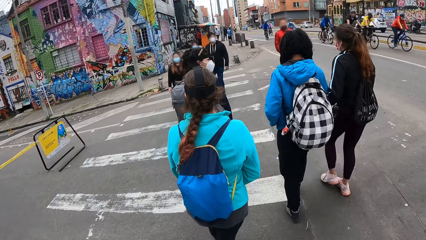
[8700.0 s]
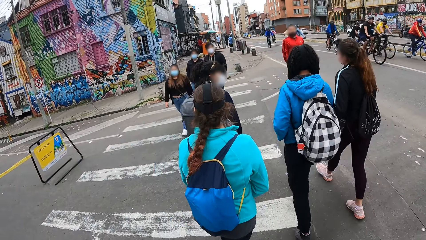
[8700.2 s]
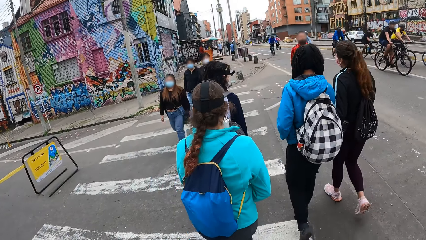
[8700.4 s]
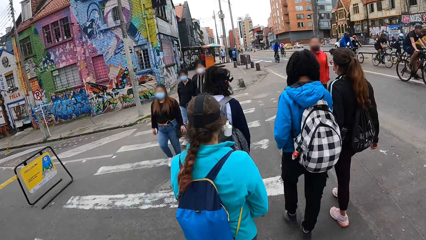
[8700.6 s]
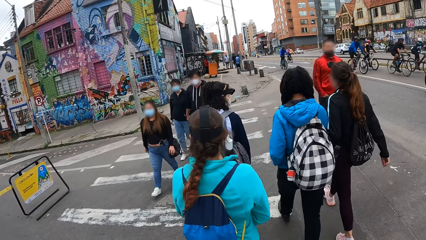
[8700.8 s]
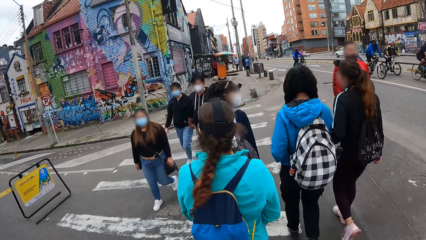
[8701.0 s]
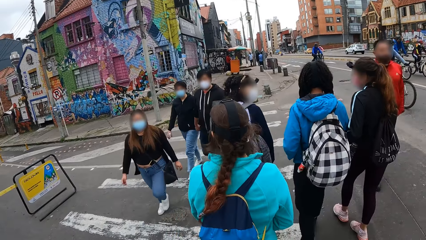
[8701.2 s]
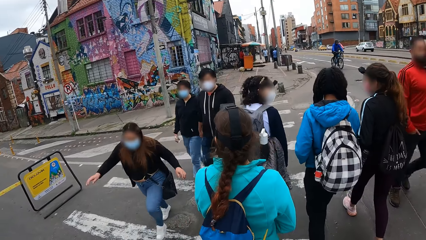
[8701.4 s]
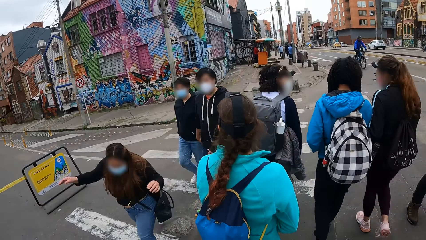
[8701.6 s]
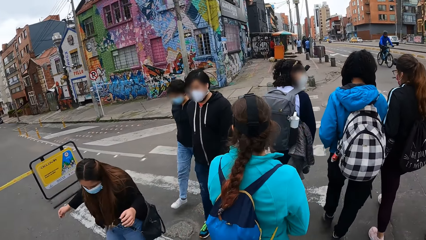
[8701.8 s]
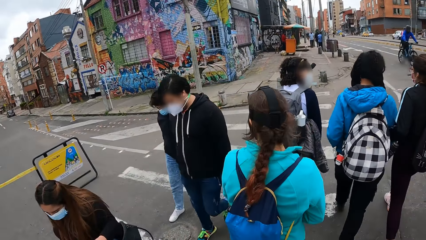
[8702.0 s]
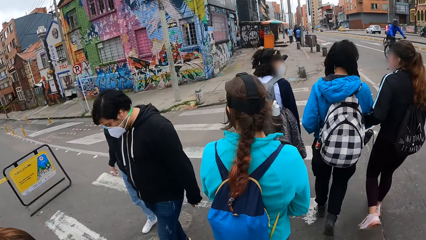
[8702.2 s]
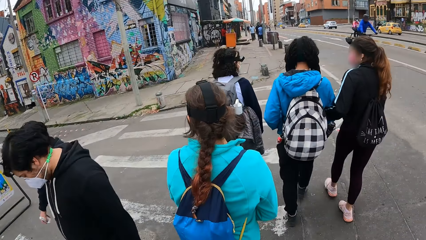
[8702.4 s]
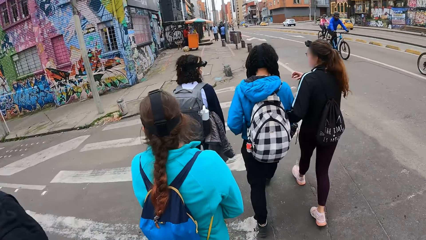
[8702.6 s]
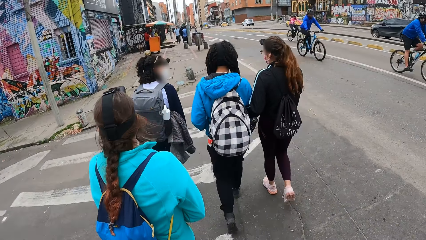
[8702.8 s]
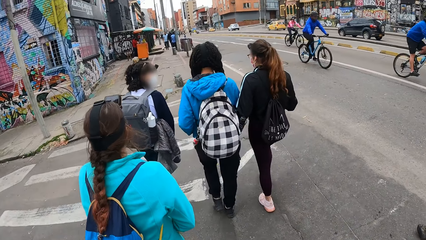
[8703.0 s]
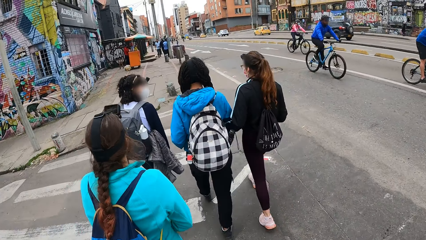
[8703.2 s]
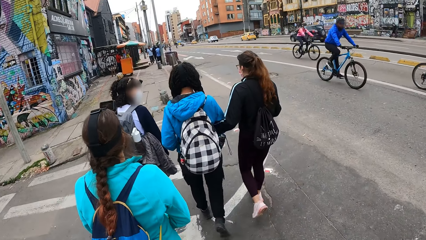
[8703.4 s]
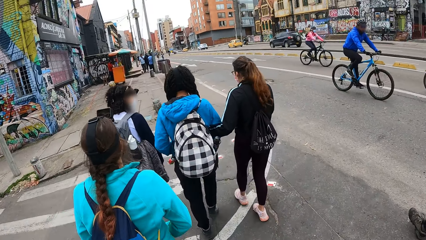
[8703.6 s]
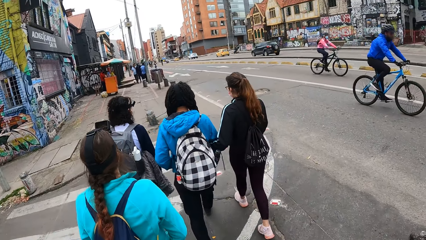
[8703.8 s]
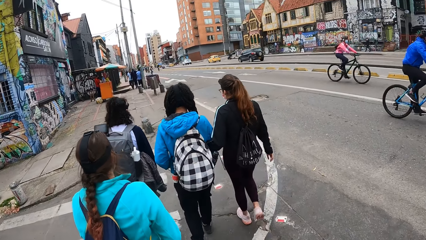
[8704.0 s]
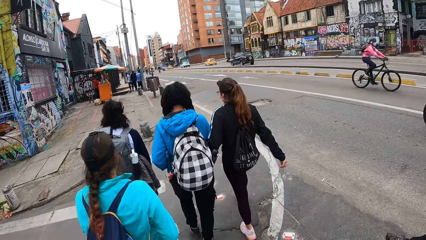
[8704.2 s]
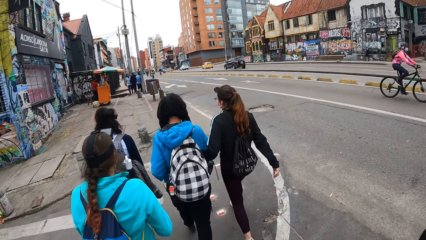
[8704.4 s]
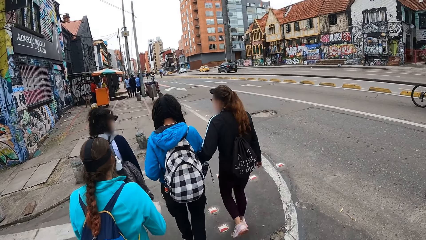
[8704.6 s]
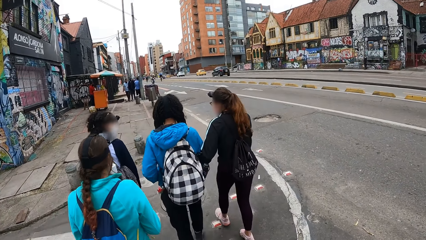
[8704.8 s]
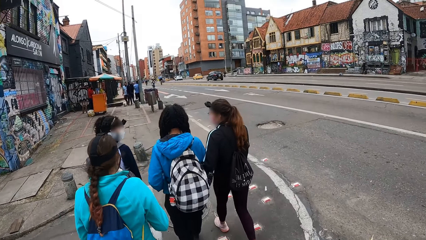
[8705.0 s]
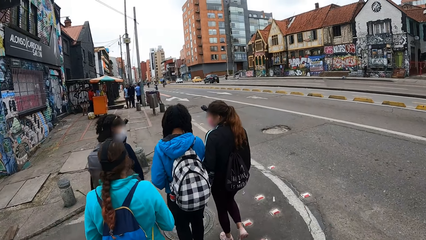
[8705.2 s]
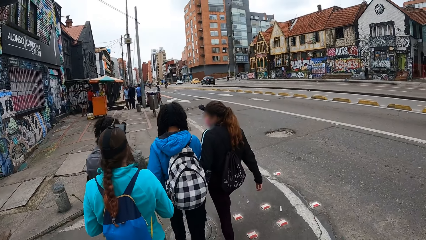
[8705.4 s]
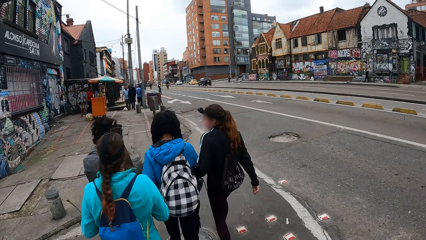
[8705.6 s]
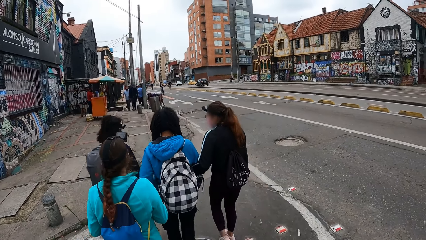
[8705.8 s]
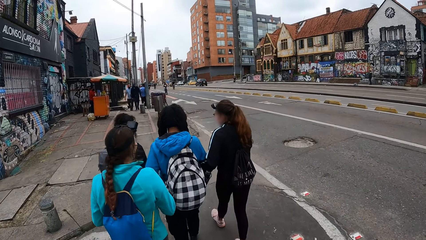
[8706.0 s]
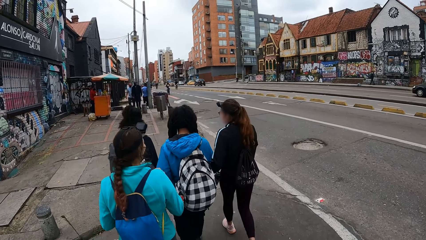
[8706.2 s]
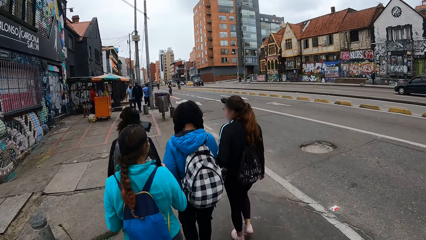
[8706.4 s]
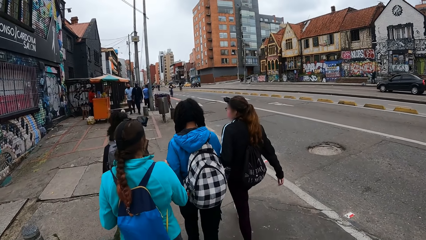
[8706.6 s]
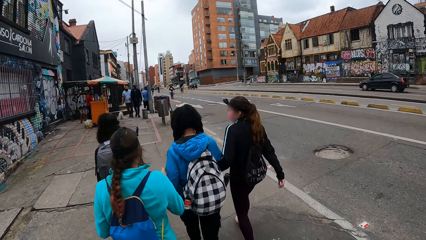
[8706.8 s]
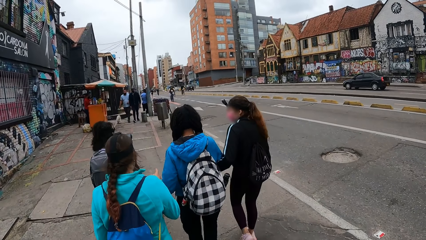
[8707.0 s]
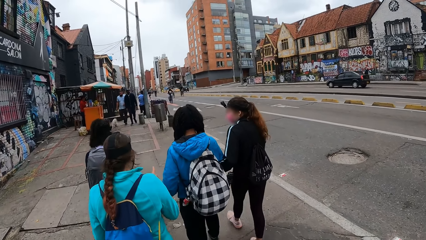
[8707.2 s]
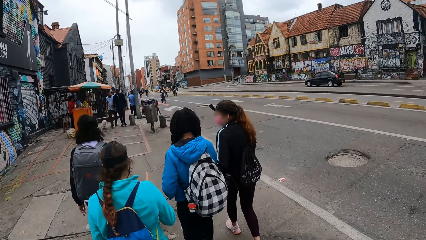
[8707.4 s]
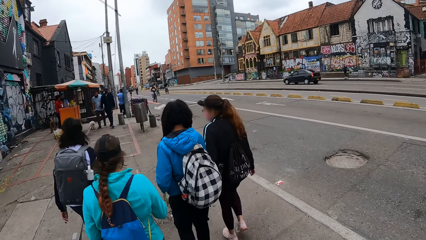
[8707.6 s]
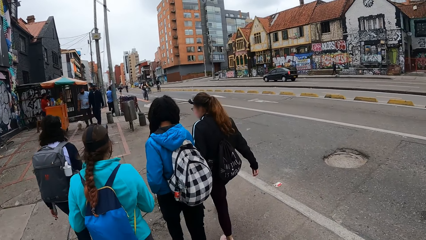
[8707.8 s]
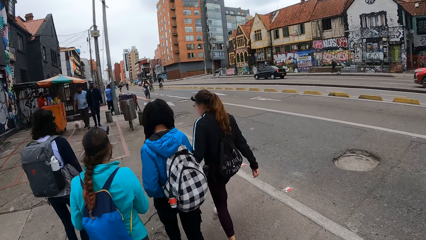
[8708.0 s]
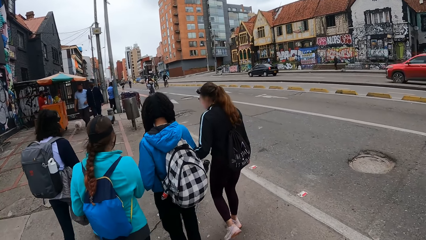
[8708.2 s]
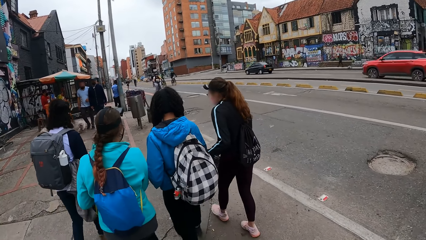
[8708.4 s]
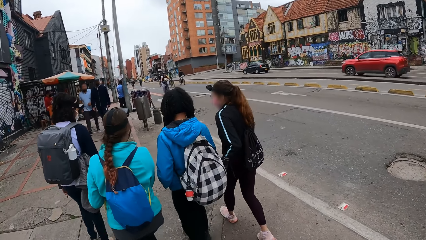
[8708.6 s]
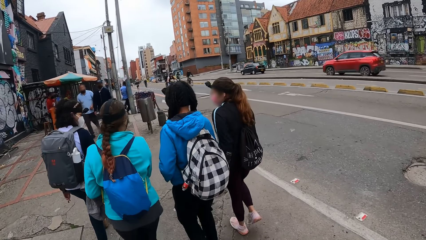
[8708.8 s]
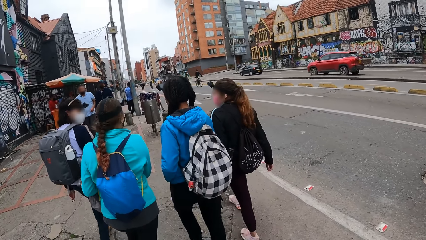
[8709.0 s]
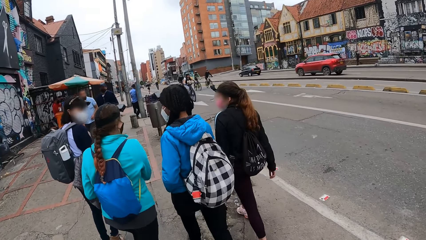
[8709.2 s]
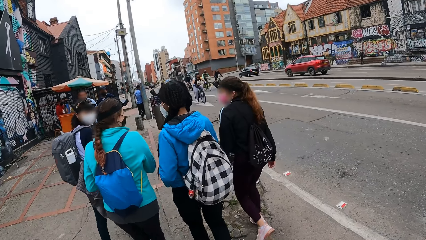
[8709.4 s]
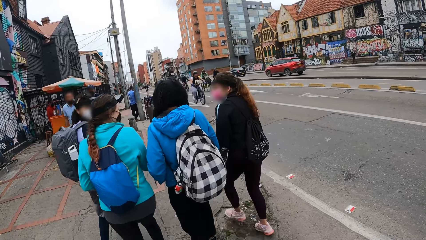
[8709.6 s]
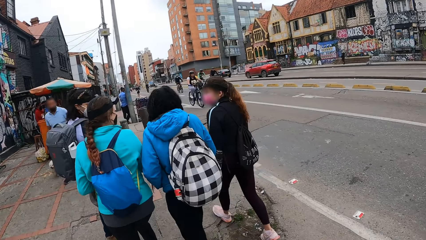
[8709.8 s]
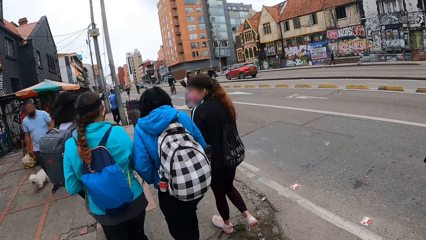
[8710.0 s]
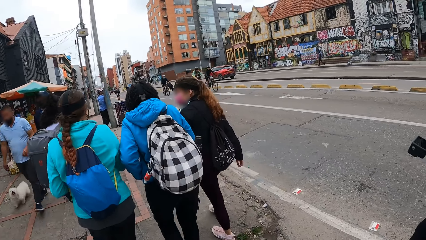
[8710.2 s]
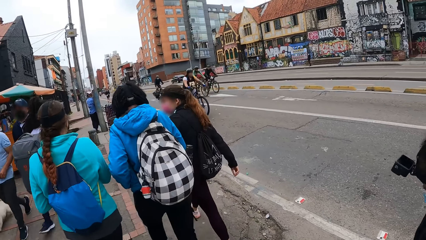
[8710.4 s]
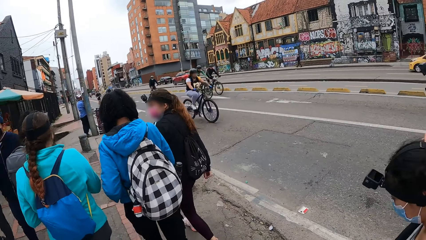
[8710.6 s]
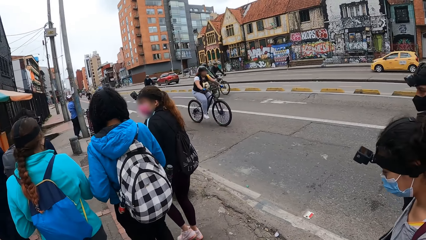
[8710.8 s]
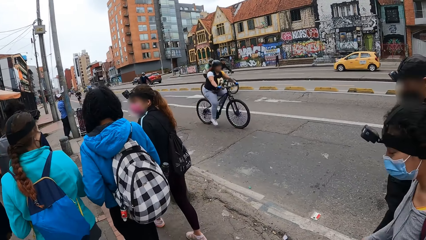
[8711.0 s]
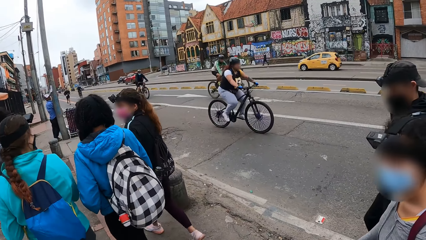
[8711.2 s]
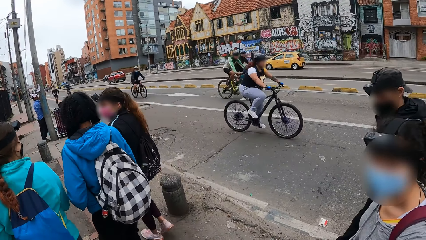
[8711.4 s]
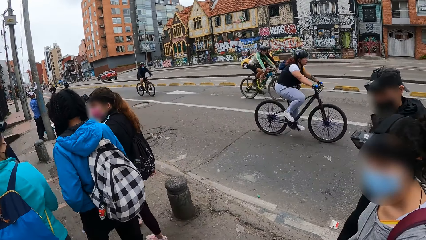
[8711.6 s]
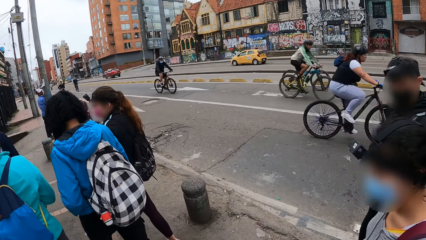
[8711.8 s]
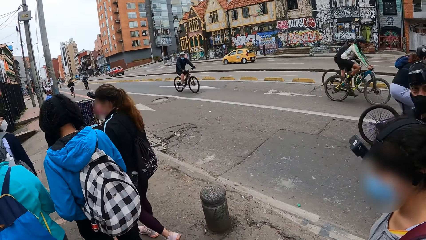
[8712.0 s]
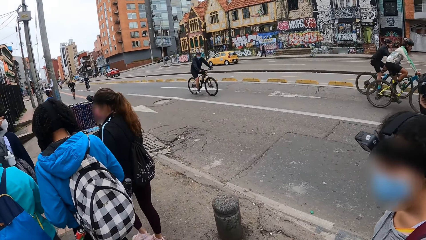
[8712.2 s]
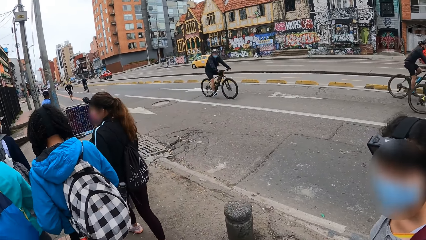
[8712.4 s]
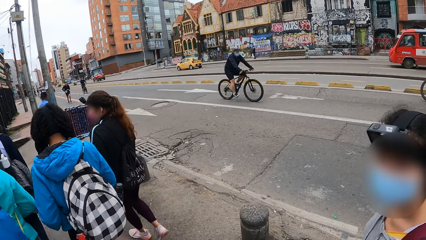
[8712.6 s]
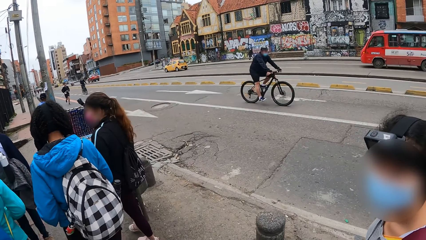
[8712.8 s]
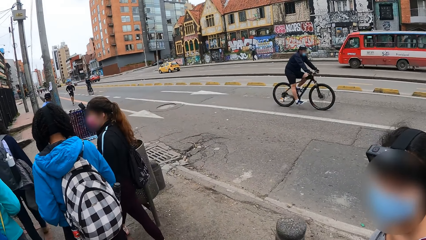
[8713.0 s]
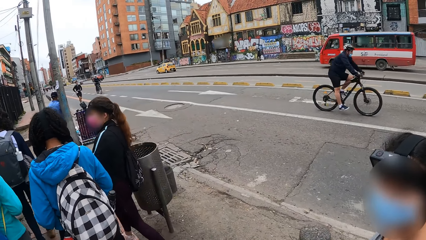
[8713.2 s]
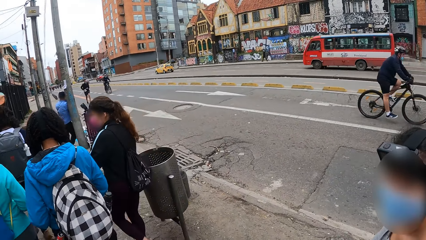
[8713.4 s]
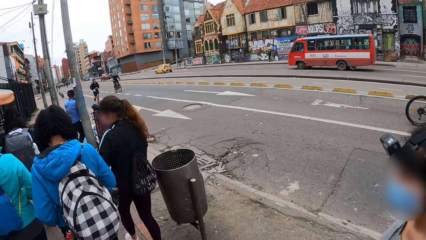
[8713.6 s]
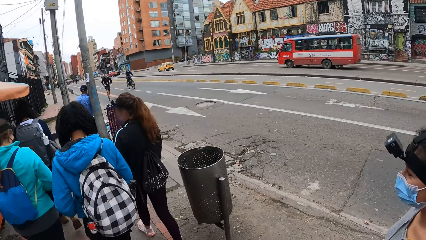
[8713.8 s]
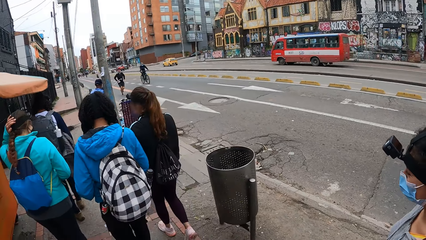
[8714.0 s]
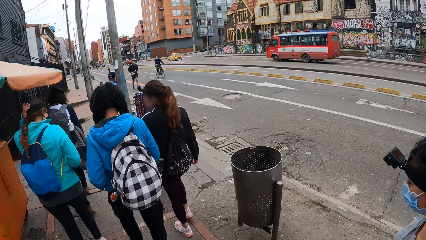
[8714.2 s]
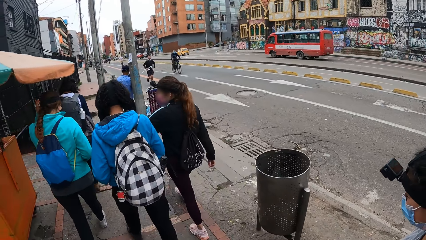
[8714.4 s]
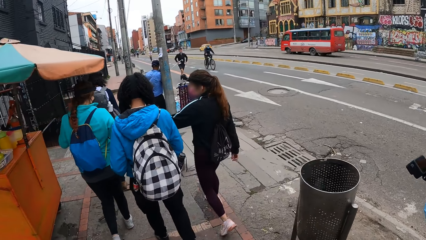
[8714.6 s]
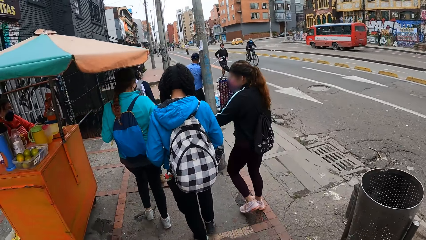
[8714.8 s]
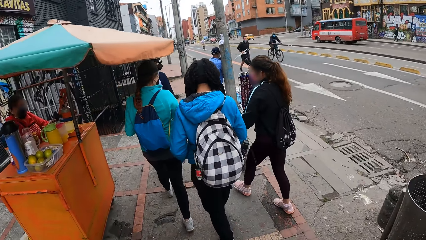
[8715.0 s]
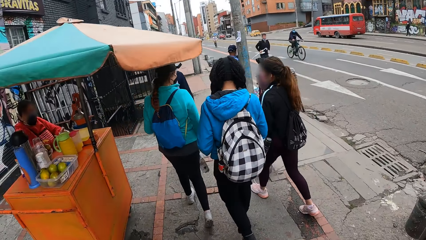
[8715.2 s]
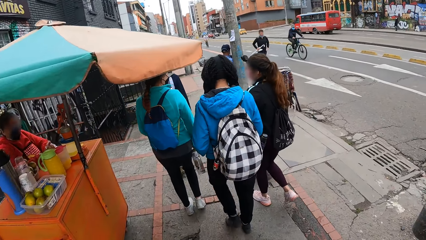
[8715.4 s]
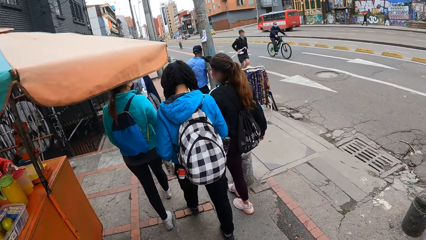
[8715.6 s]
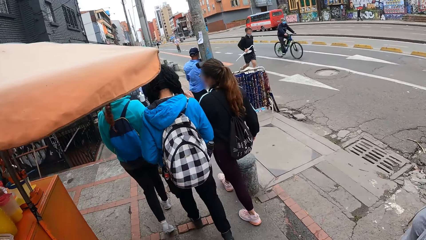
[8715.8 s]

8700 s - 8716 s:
The camera wearer walks along the pavement.
